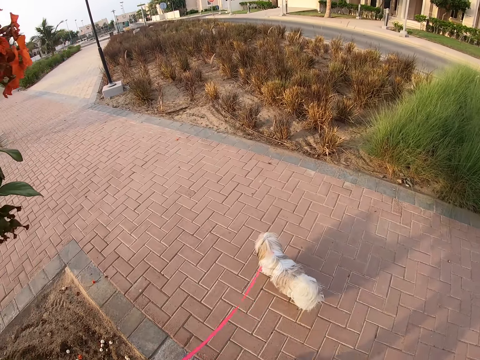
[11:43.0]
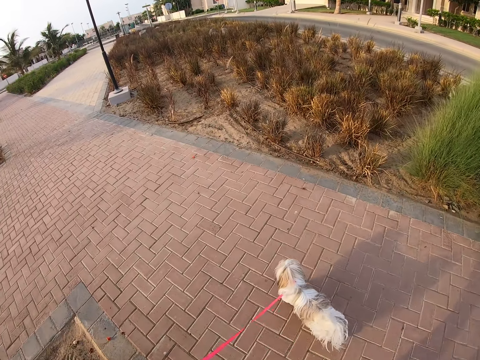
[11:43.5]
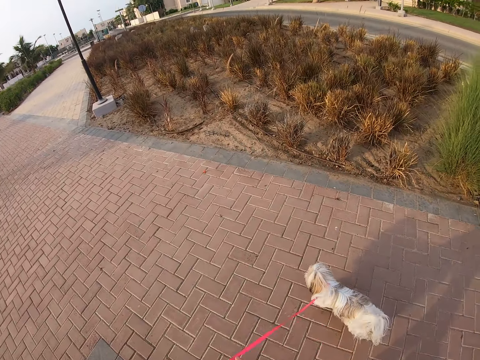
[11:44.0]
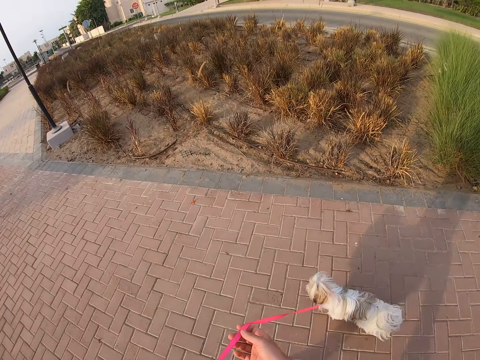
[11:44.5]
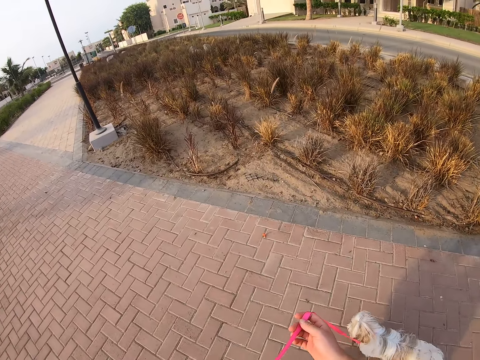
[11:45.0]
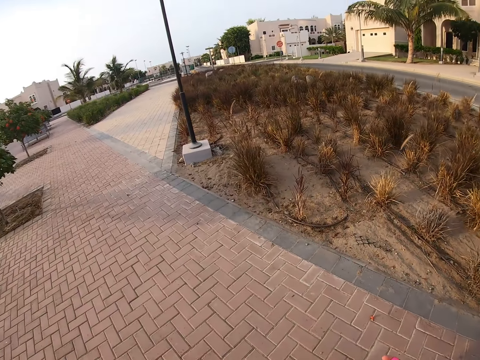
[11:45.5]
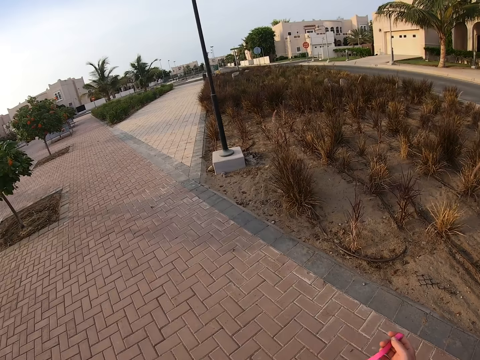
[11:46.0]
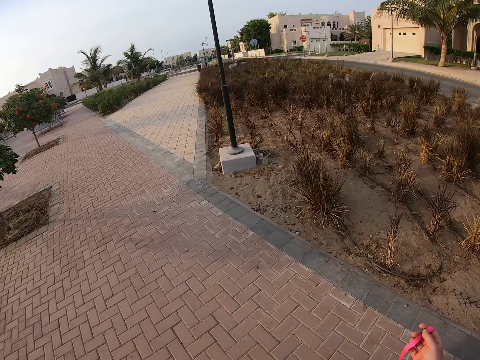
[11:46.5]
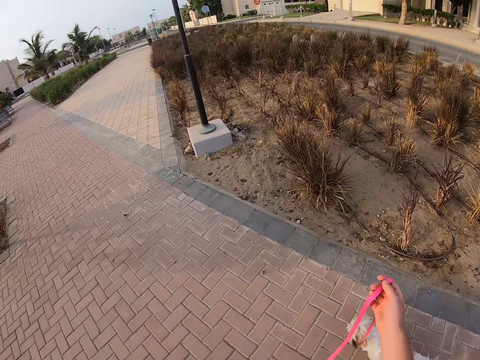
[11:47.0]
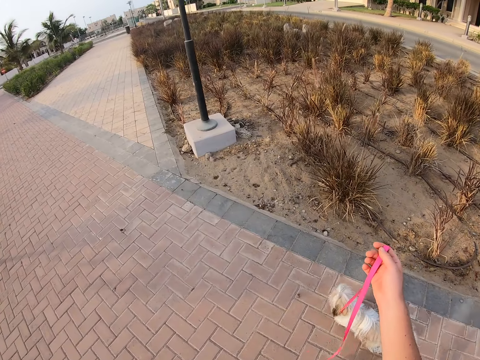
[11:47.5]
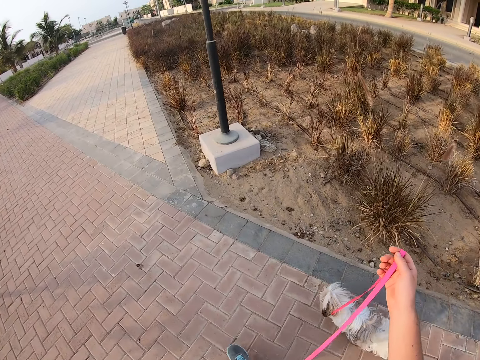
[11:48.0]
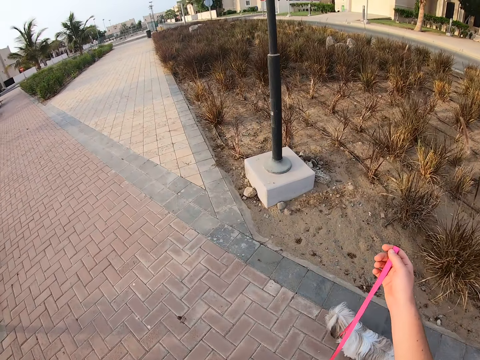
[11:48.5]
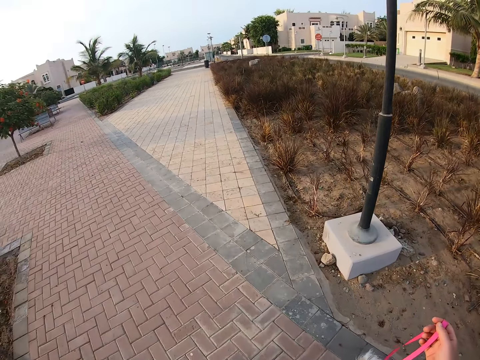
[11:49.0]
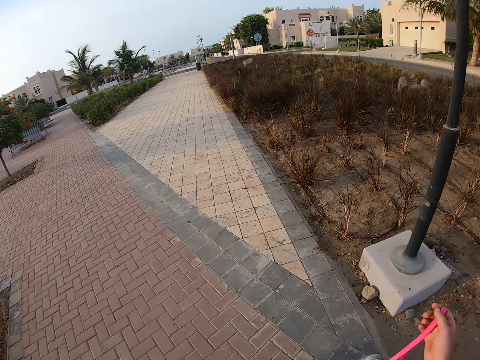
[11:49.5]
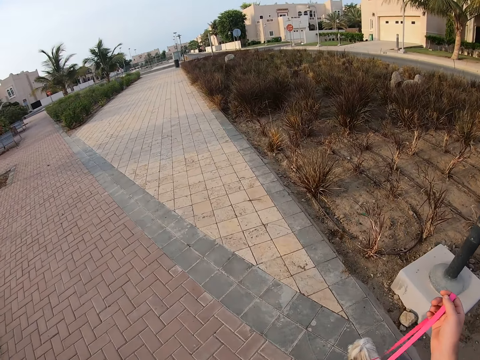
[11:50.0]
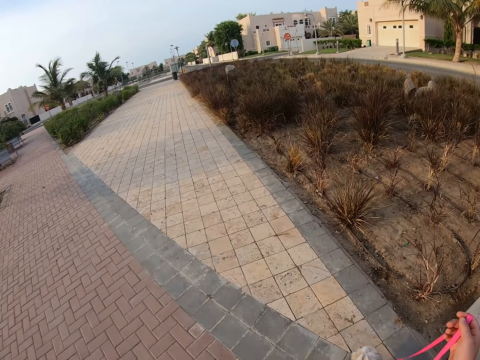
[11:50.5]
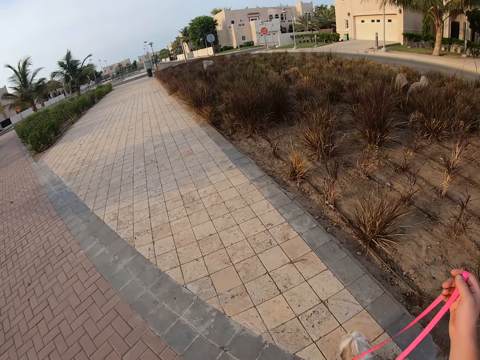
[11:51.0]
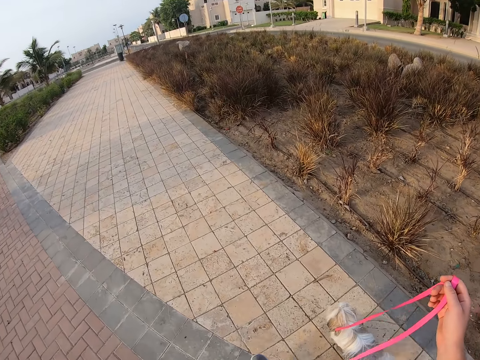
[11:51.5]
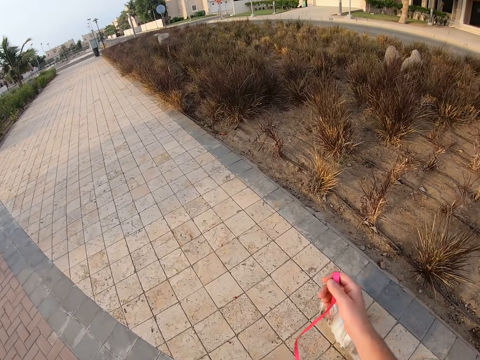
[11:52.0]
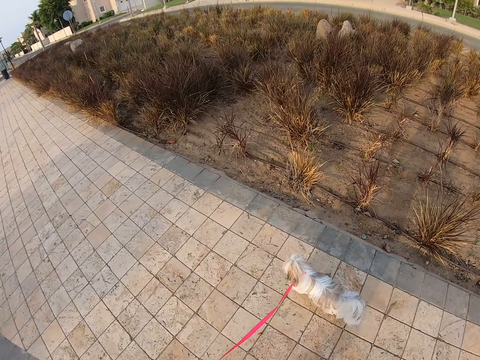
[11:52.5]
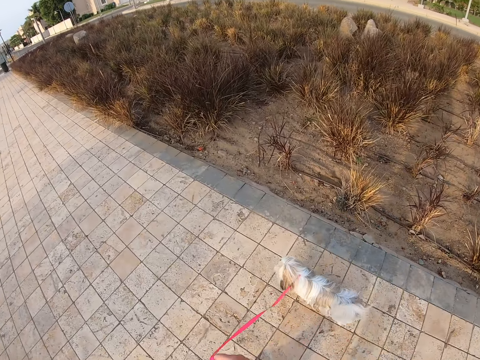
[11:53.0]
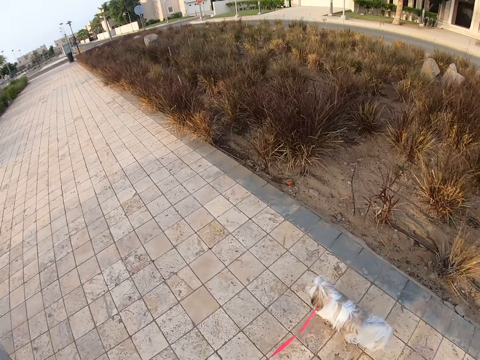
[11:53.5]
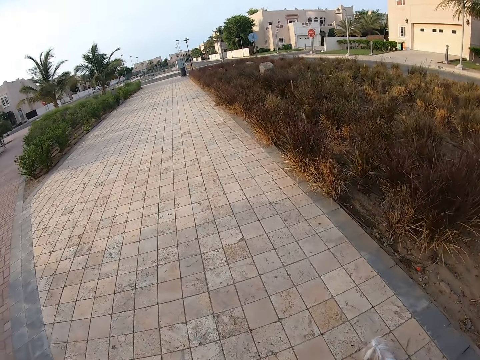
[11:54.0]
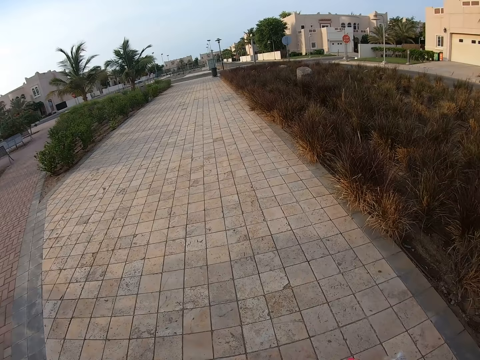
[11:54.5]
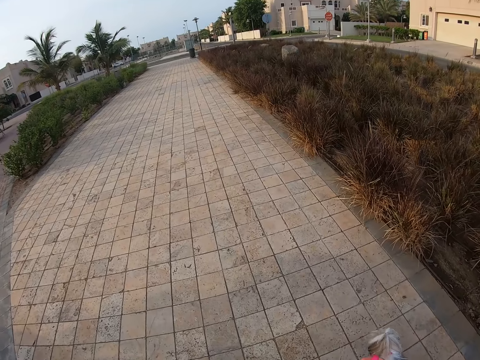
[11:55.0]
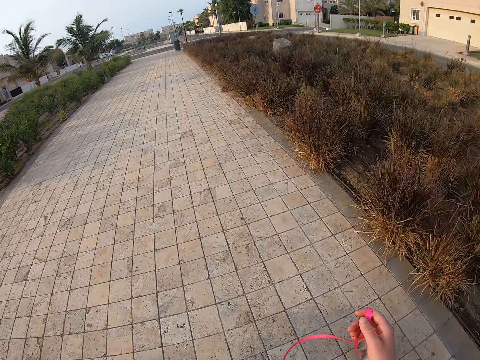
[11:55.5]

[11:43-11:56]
The camera wearer holds the leash. They move up the leash and walk on the pavement with the dog.

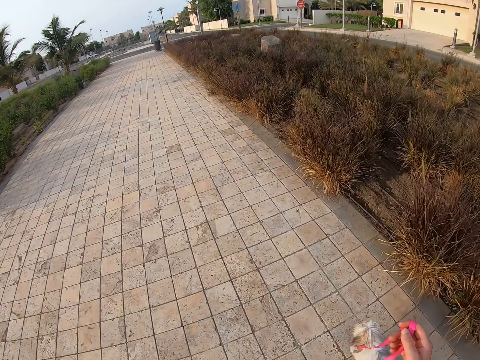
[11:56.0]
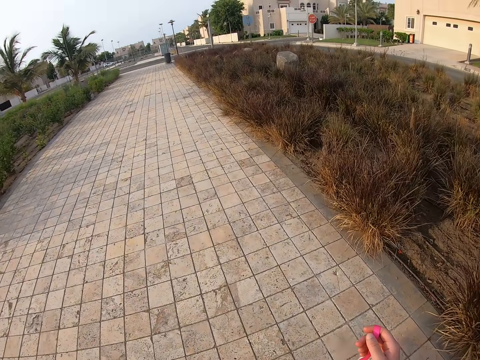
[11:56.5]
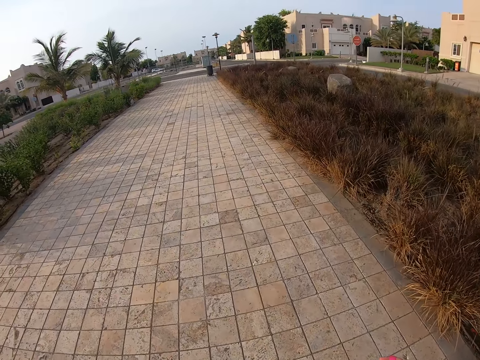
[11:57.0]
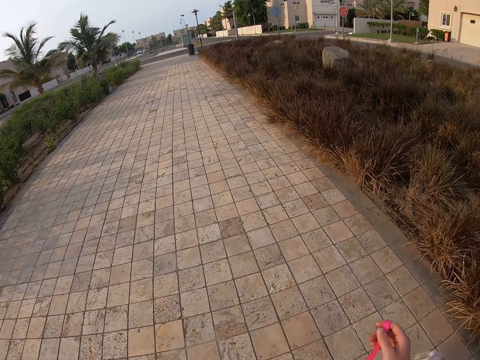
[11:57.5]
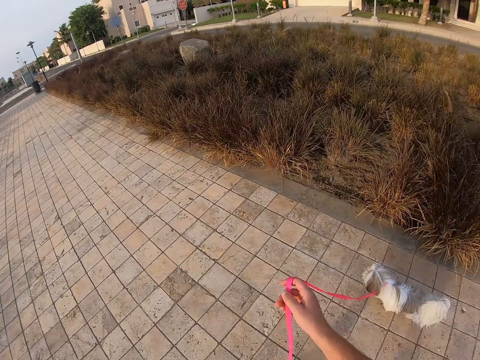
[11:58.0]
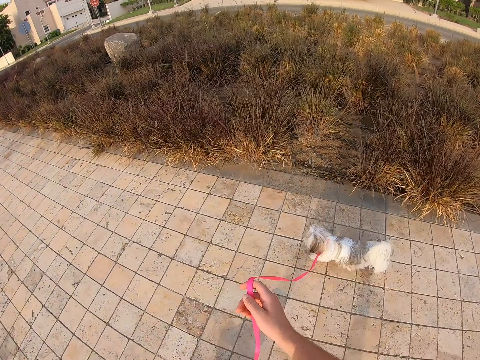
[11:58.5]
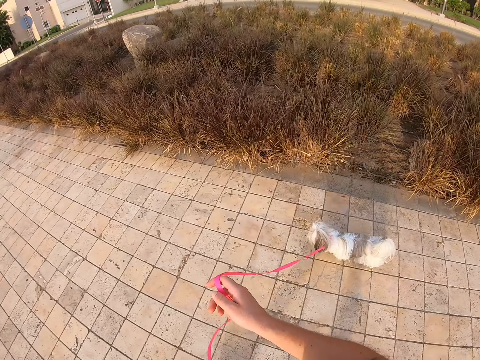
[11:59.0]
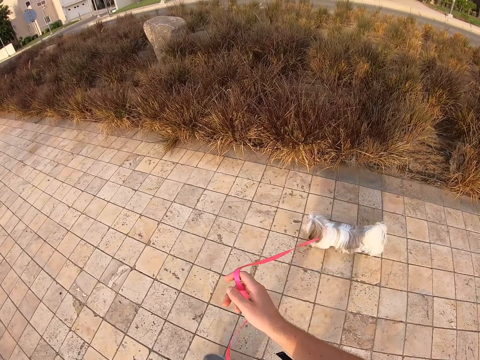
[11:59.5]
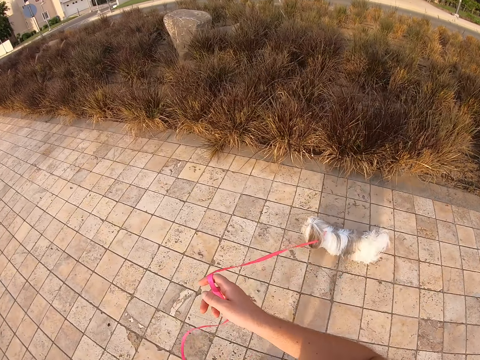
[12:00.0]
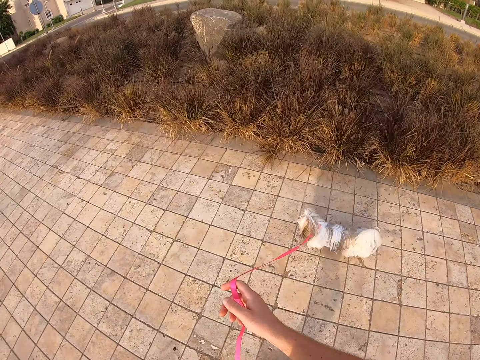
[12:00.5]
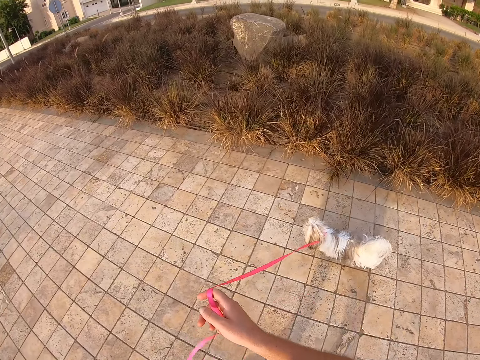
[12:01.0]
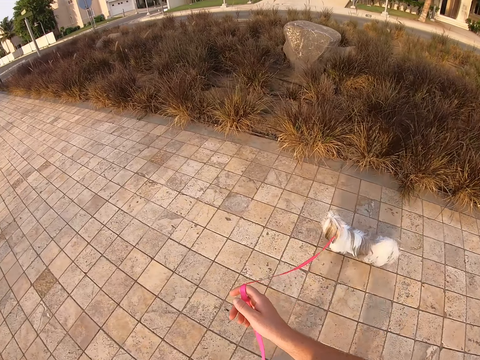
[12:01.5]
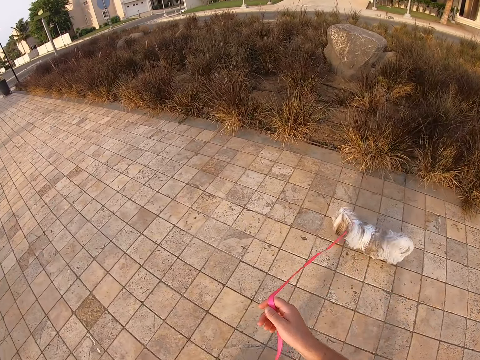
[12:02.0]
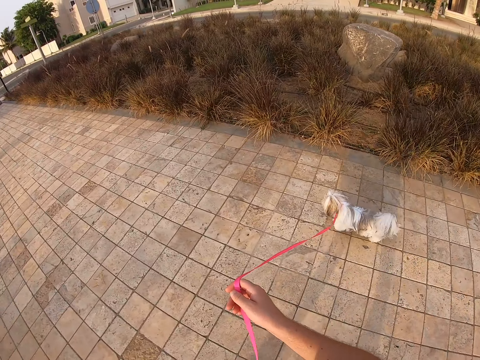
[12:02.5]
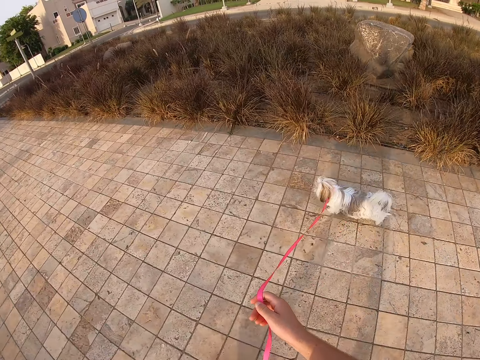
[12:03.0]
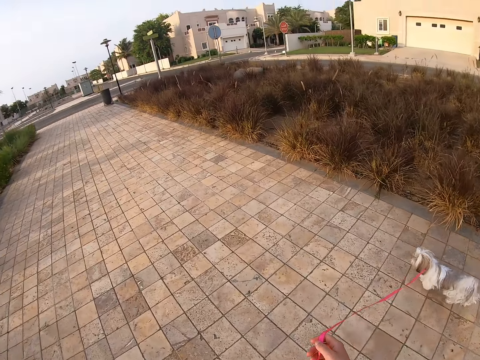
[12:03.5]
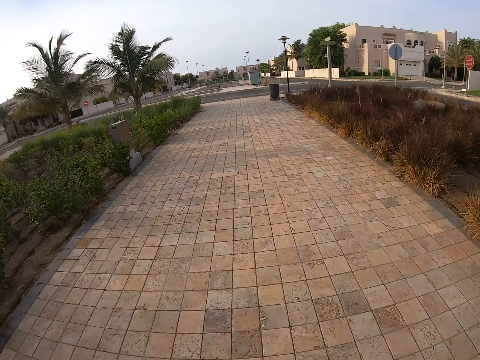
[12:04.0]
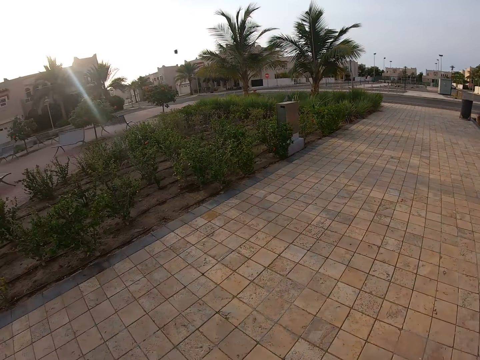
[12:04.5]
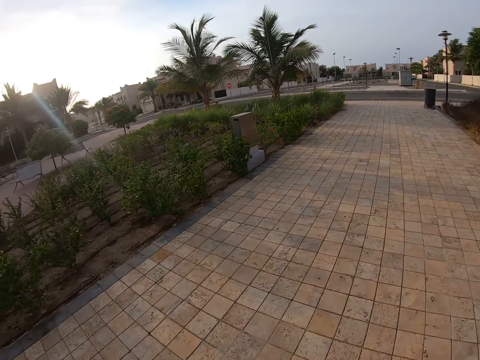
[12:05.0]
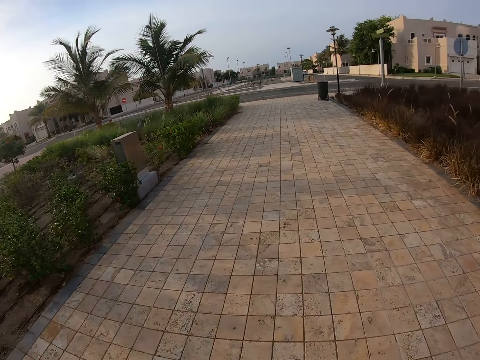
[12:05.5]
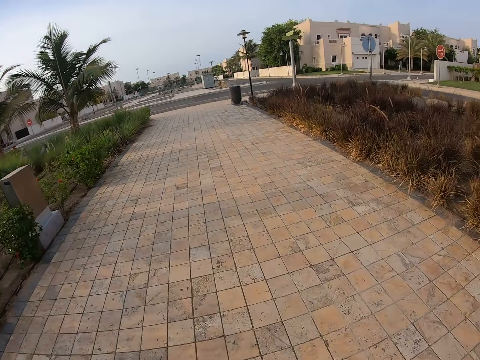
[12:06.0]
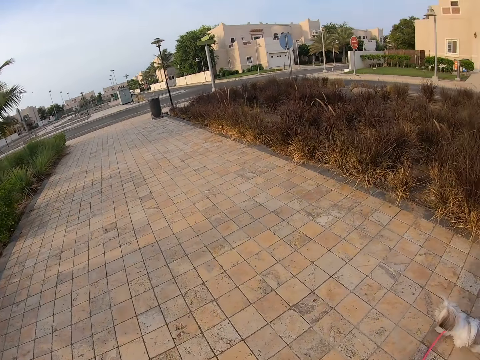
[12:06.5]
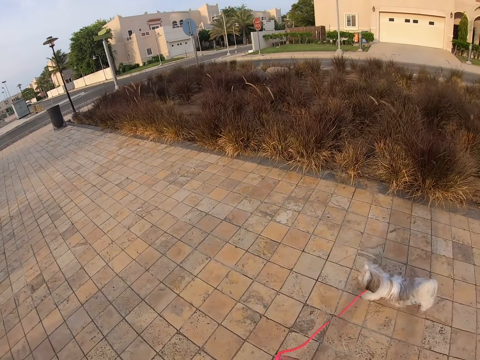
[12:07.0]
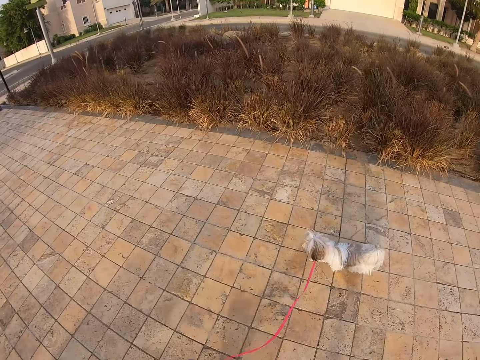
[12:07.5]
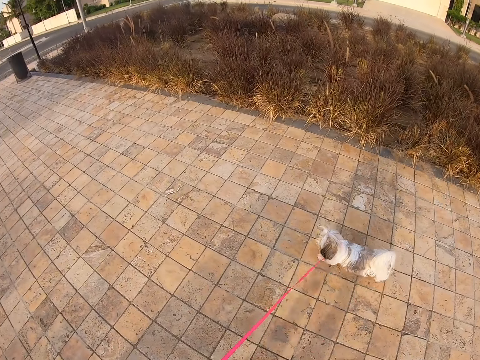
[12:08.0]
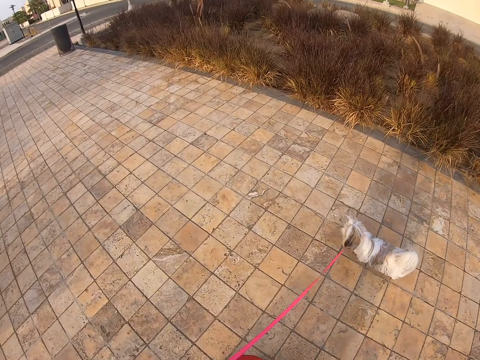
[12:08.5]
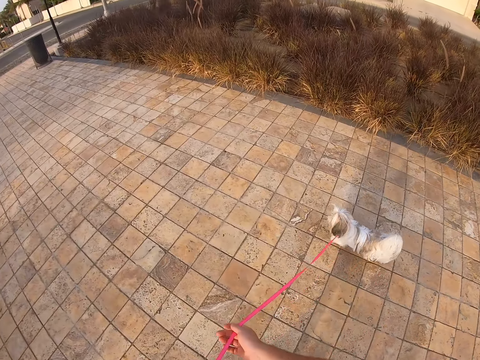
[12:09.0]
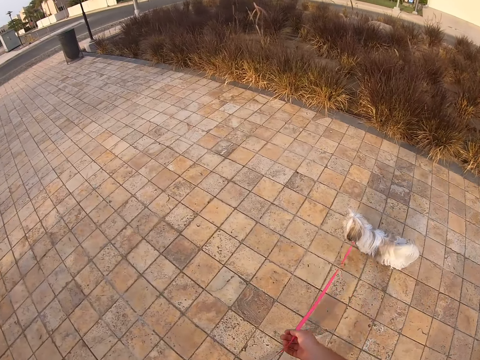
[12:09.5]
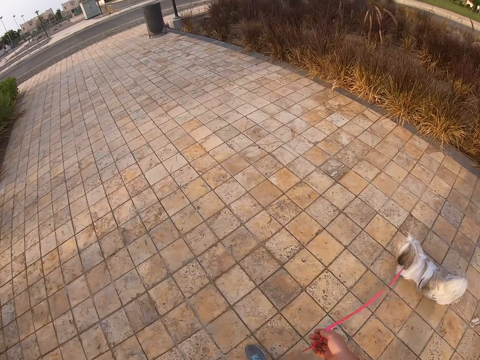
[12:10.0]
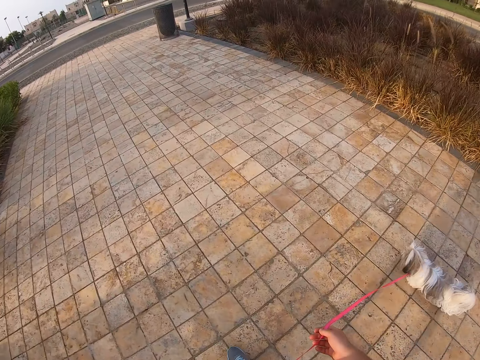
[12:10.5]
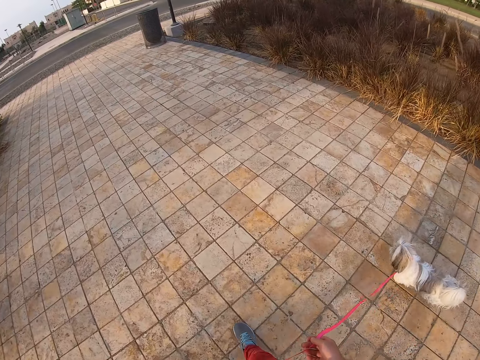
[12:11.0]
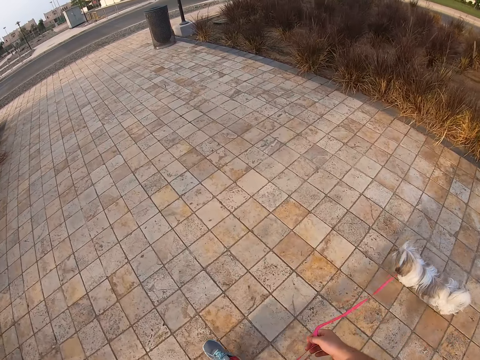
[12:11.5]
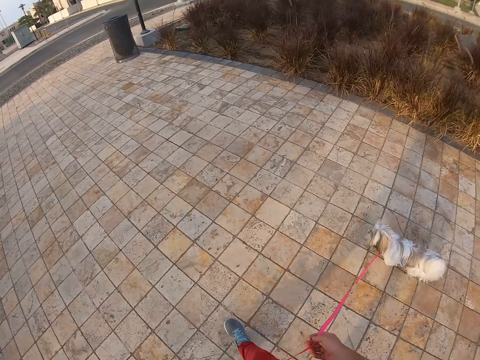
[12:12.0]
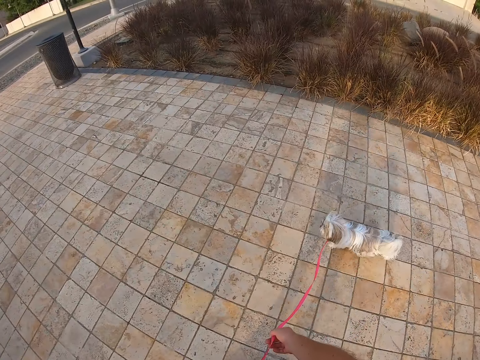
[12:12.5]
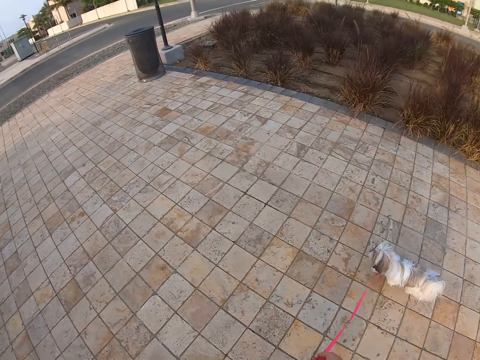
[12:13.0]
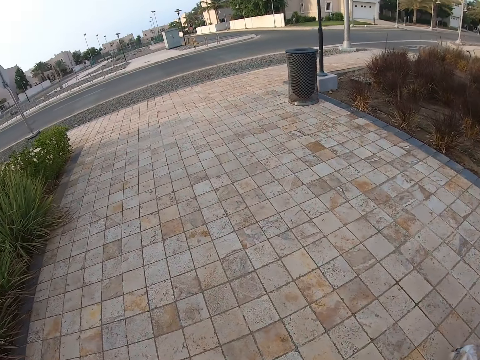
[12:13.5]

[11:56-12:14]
The camera wearer looks around. They walk on the pavement with the dog. They look around. They walk on the pavement with the dog.
